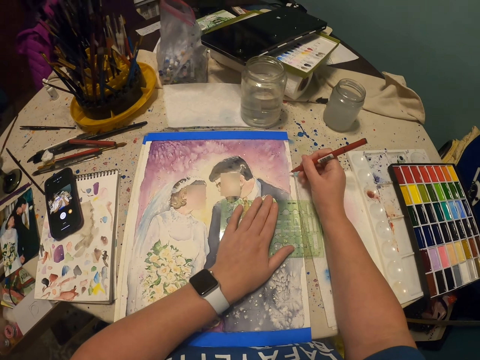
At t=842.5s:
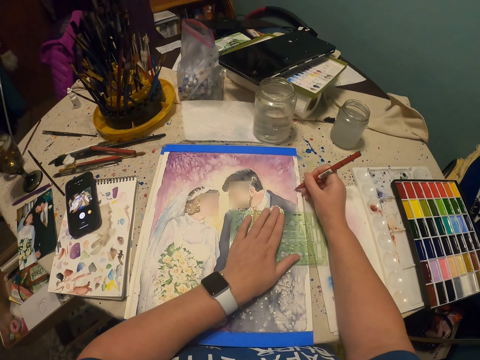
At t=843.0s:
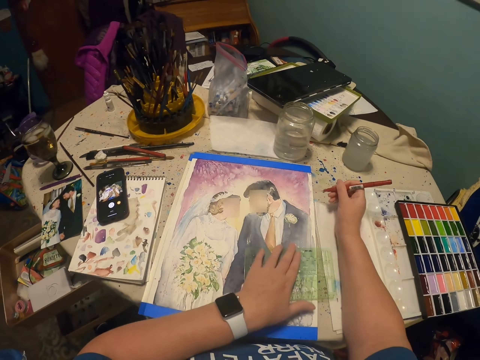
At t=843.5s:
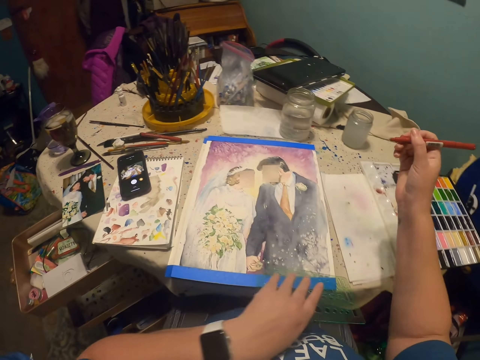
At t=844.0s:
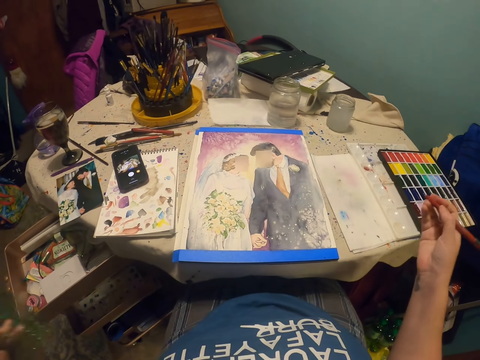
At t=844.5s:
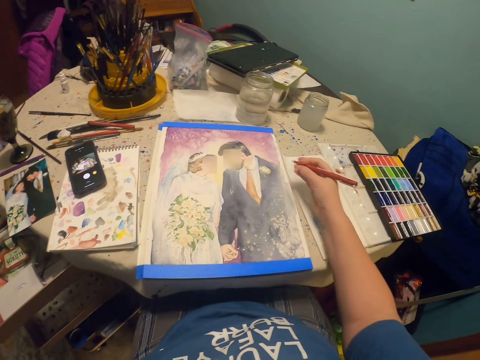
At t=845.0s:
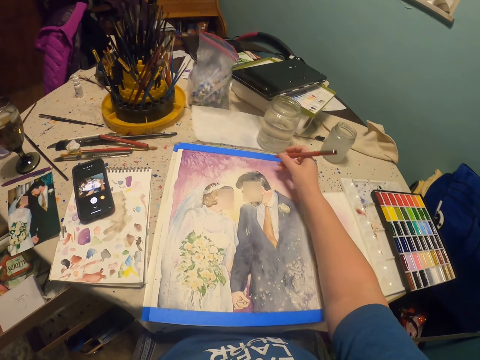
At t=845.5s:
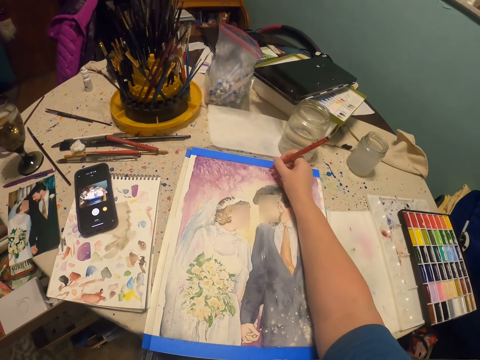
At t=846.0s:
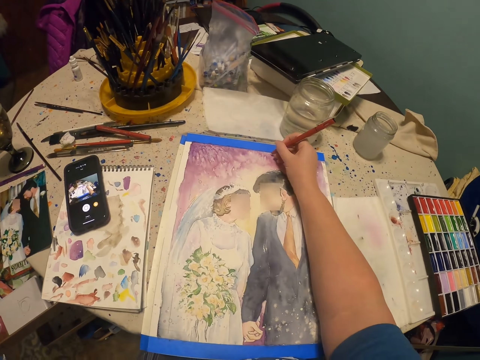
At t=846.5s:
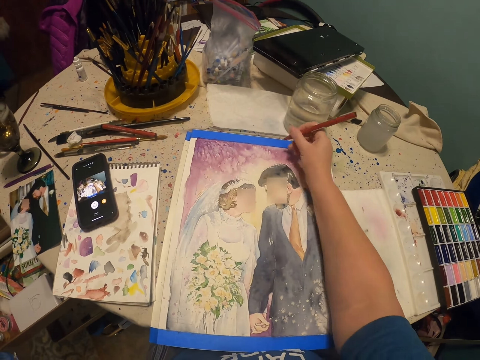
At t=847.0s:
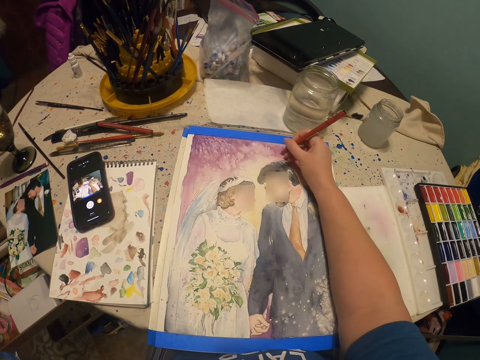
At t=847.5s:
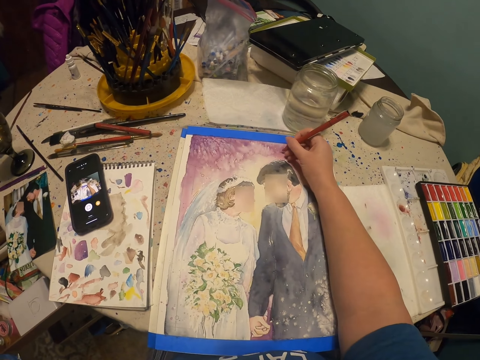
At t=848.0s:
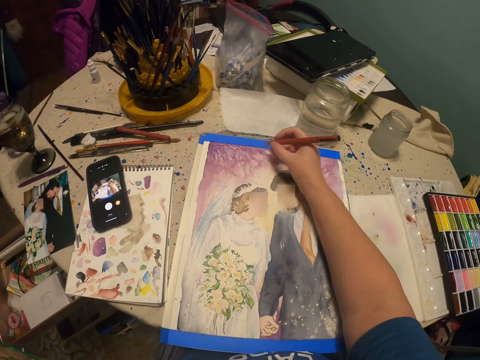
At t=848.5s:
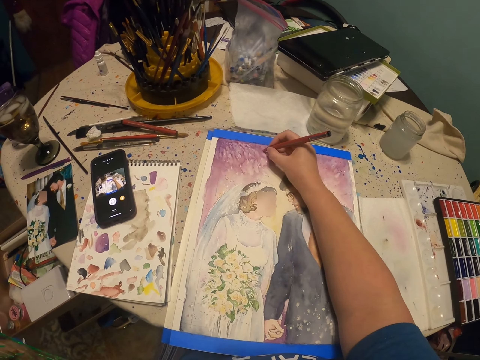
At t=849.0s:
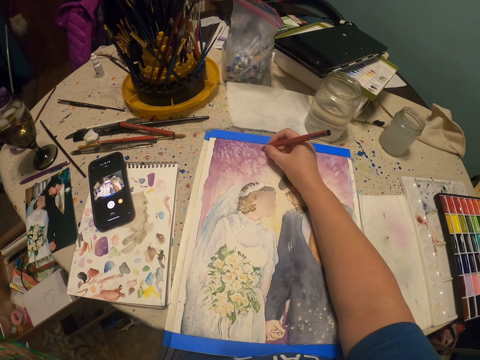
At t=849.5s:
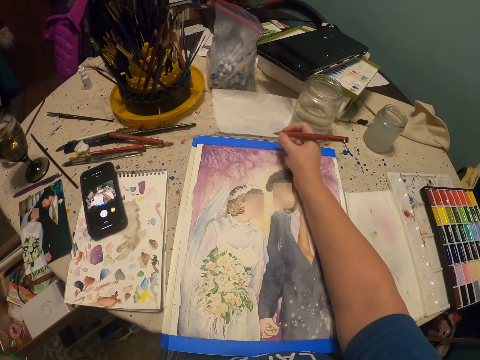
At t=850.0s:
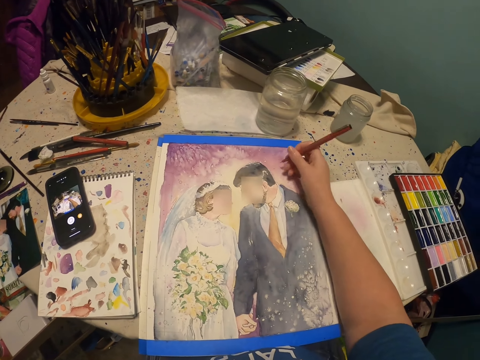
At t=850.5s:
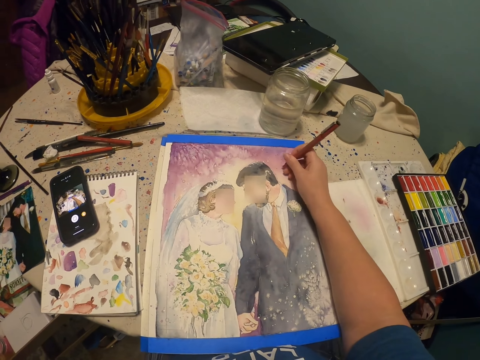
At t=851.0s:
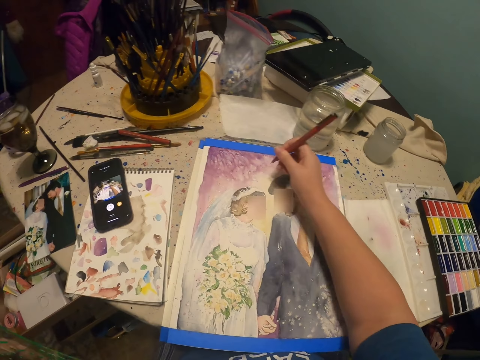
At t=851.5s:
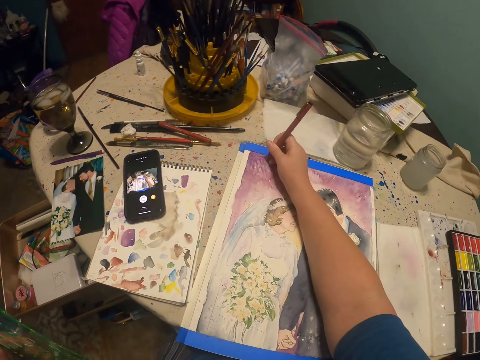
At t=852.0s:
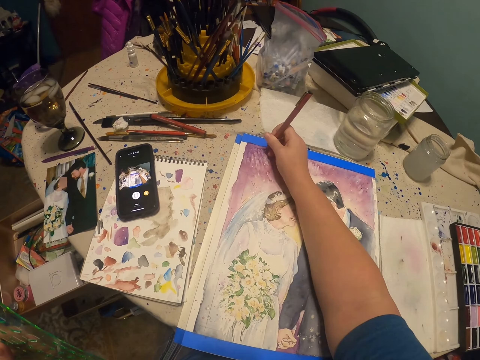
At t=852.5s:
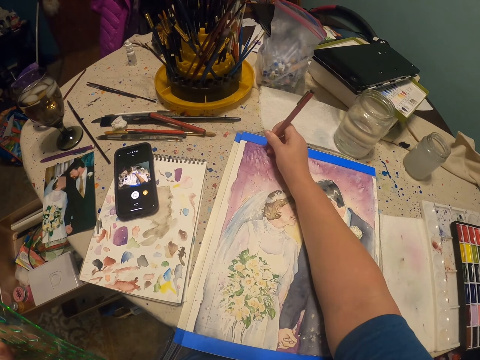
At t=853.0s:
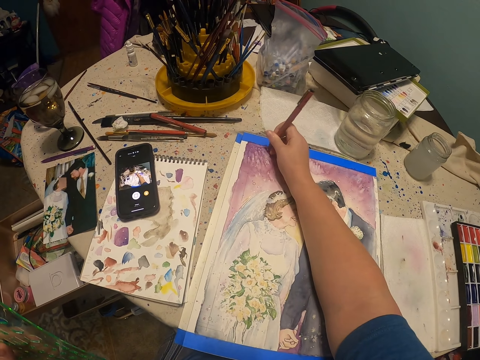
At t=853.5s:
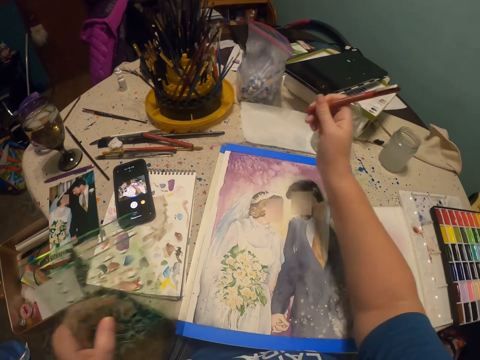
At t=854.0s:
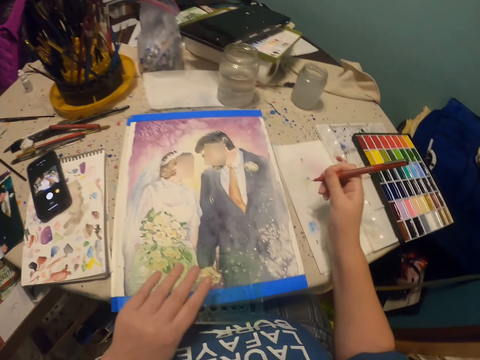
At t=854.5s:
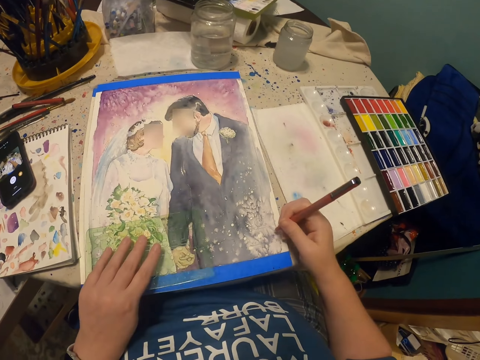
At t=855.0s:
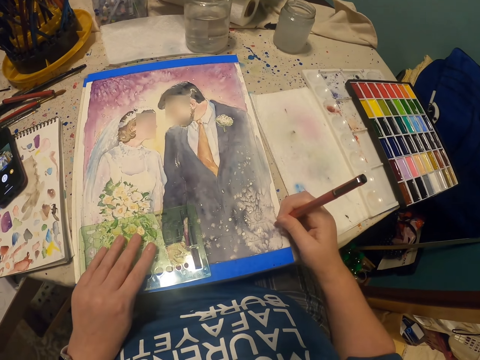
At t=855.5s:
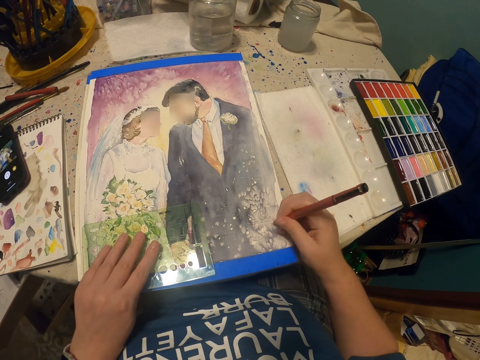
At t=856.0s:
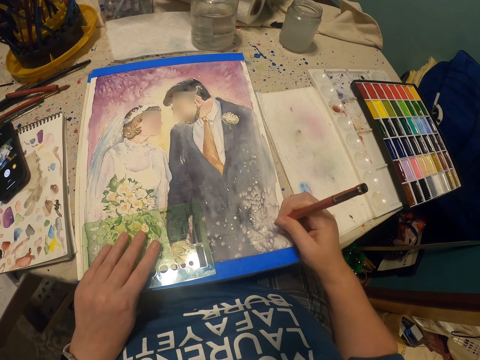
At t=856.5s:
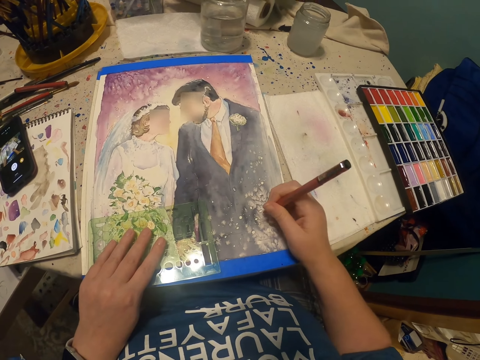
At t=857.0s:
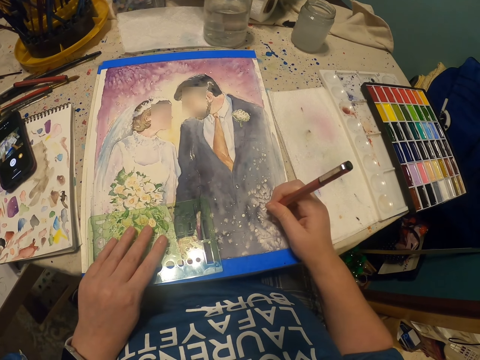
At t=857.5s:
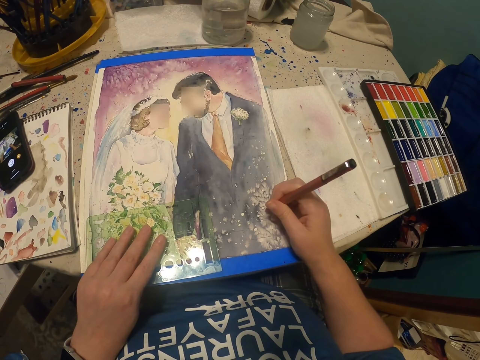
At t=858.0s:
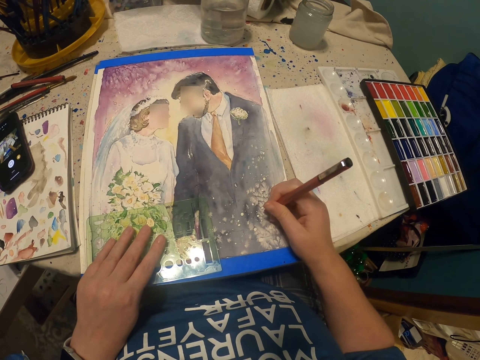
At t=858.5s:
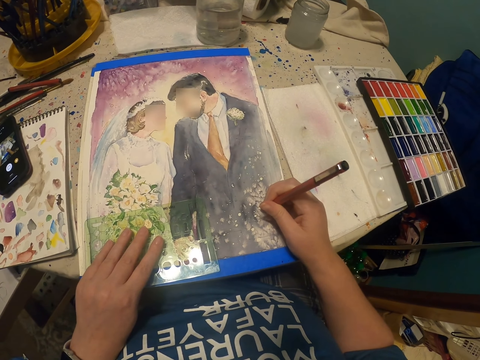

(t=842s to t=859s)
The camera wearer puts the ruler aside. They decollate a picture on the piece of paper. They write on the picture. They put the ruler on the picture. They decollate the picture on the piece of paper. They write on the picture.

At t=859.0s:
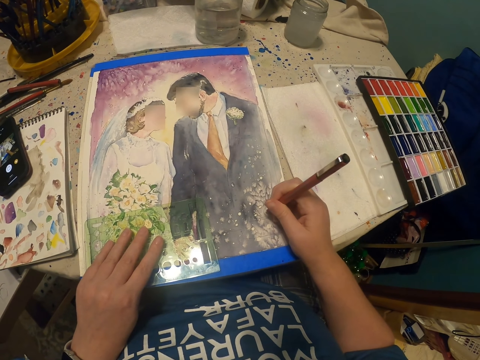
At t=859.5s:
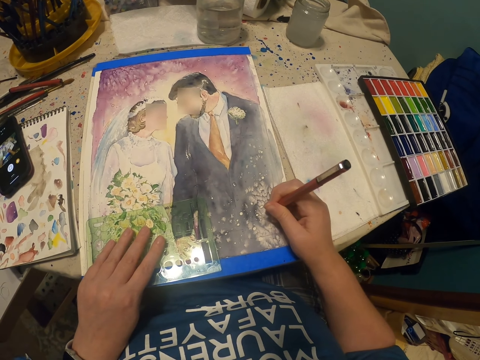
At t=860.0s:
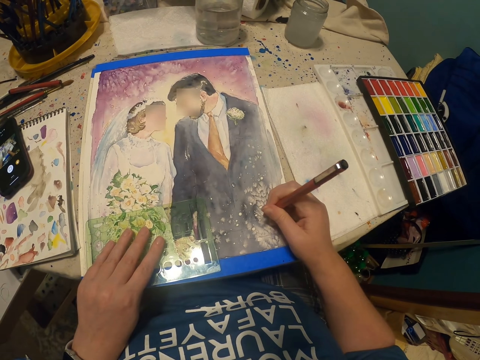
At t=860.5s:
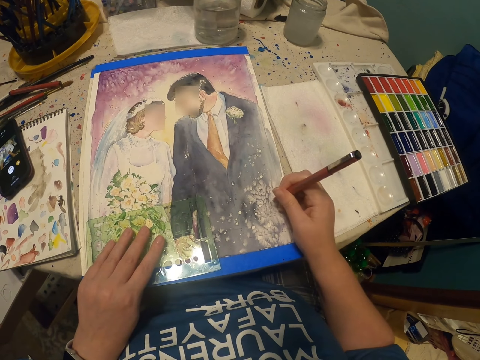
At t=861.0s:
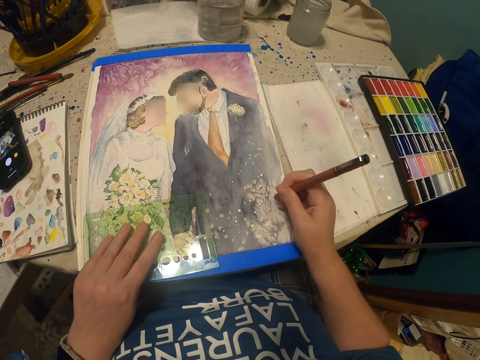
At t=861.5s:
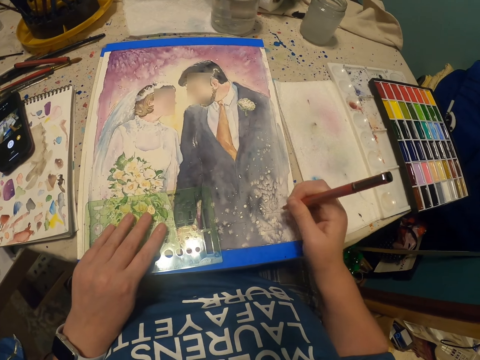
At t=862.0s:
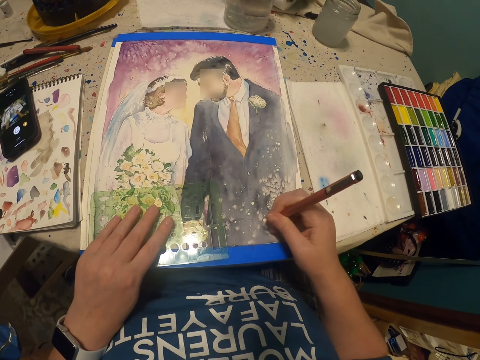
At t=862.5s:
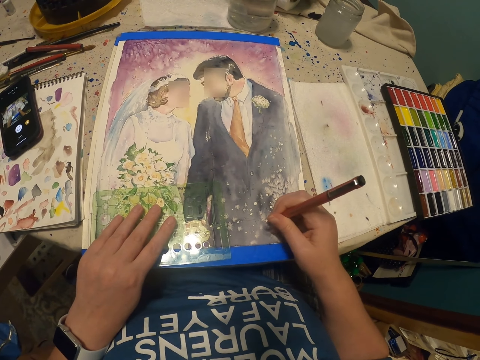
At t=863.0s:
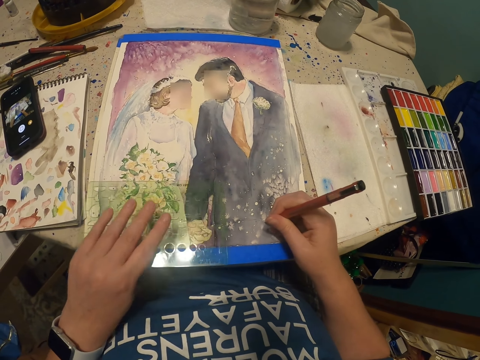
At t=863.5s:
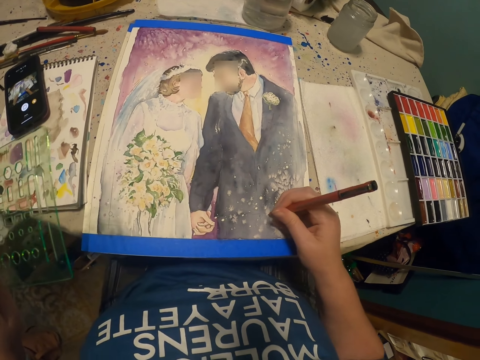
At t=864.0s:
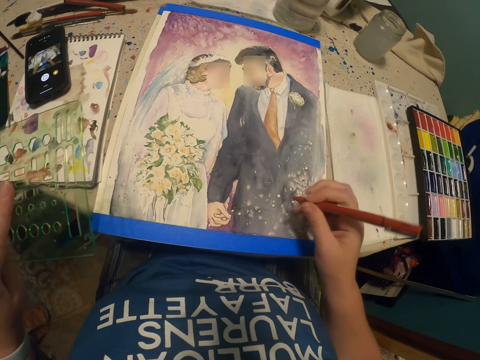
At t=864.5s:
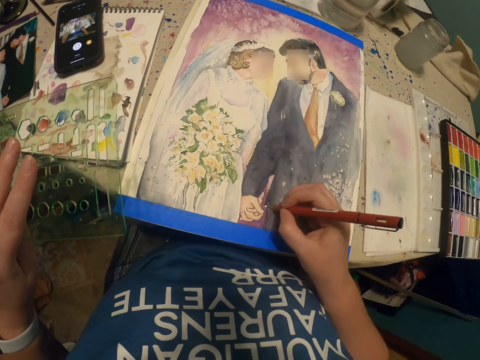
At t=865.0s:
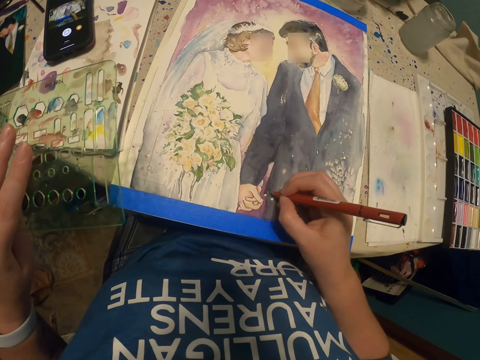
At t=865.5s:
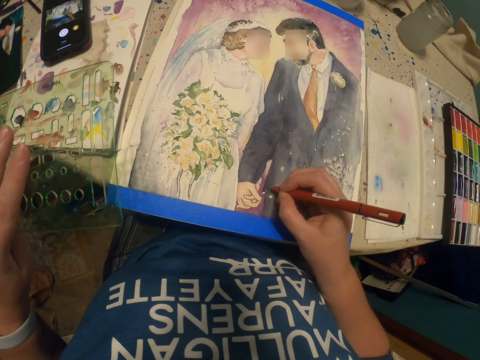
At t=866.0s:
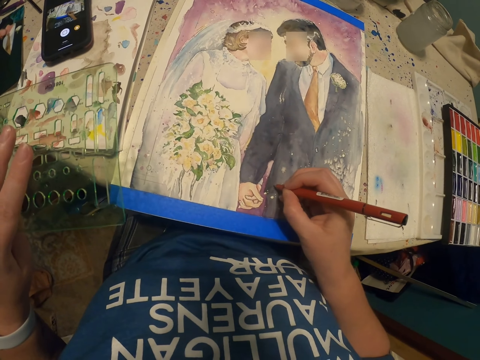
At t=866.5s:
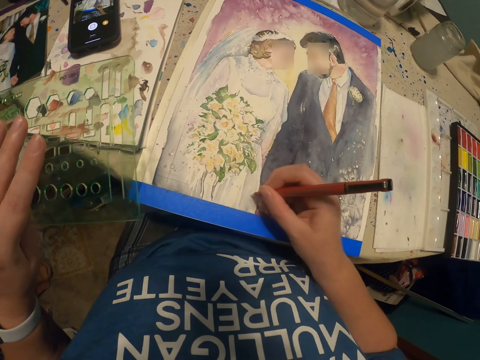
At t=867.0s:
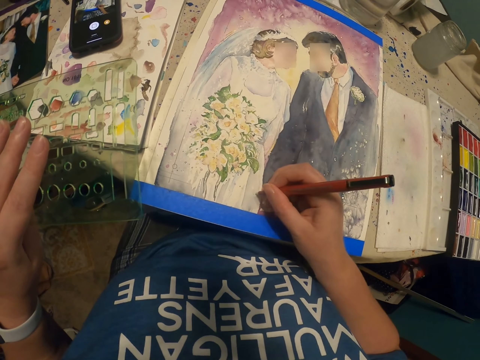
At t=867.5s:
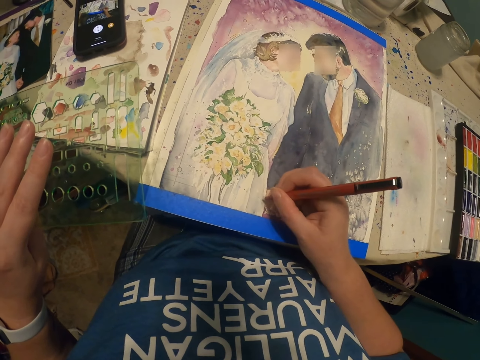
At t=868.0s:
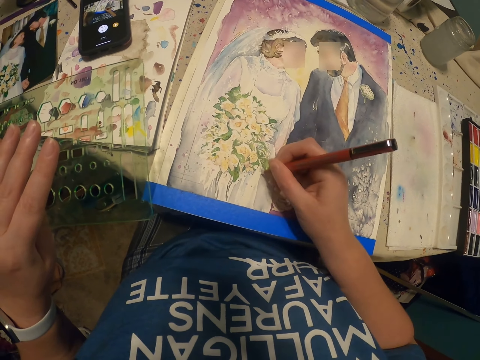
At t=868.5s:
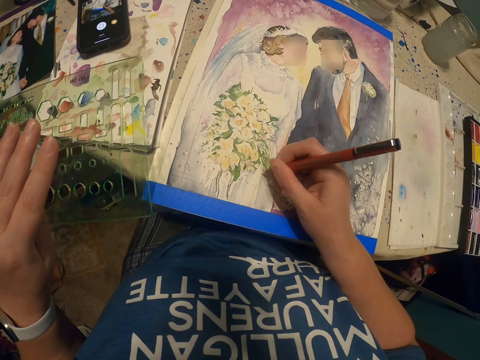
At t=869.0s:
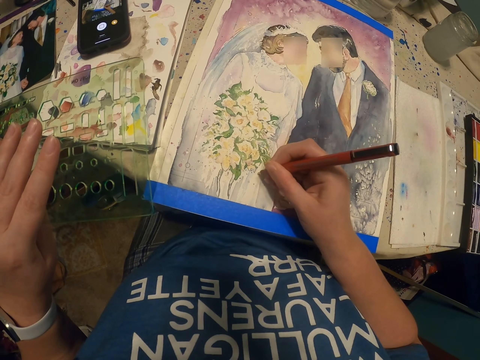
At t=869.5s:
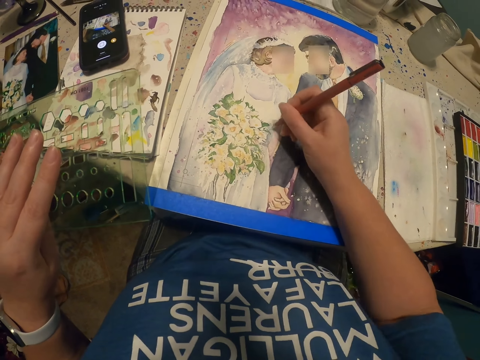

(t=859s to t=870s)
The camera wearer moves the hand. They write on the picture.
